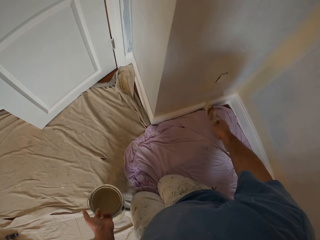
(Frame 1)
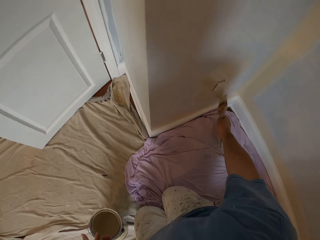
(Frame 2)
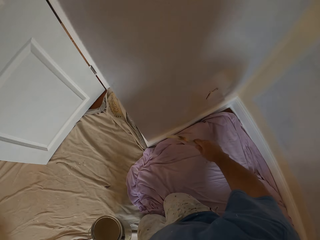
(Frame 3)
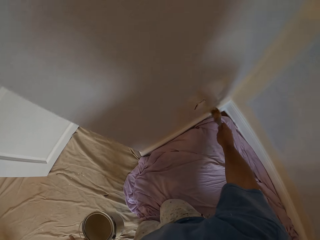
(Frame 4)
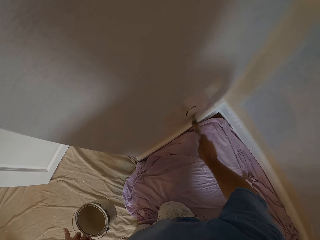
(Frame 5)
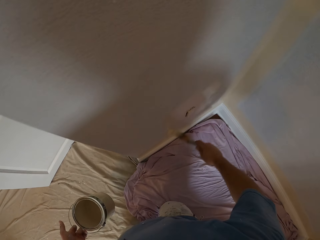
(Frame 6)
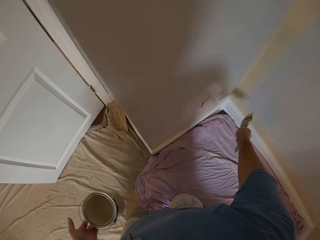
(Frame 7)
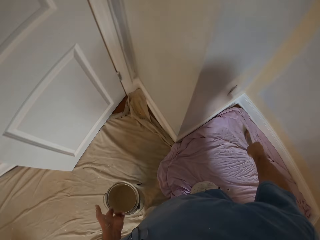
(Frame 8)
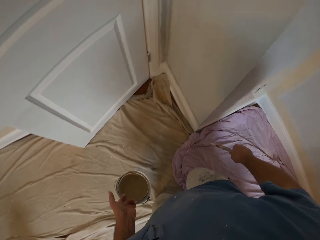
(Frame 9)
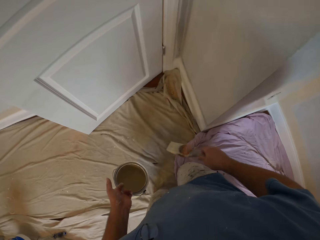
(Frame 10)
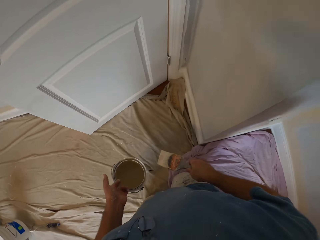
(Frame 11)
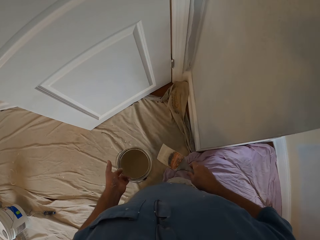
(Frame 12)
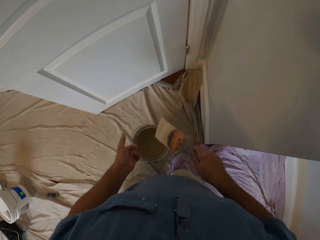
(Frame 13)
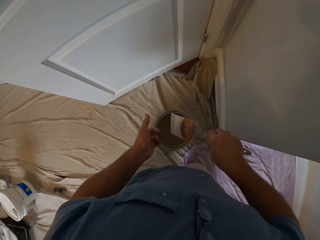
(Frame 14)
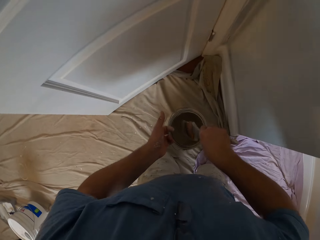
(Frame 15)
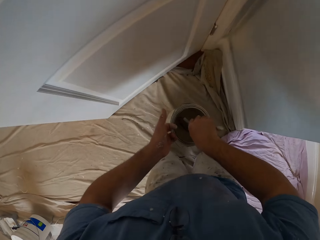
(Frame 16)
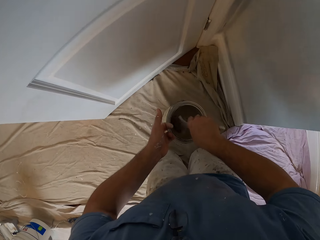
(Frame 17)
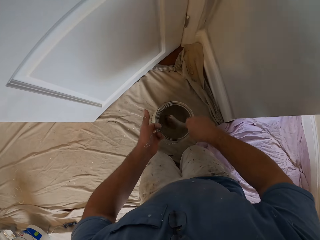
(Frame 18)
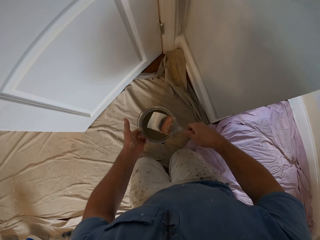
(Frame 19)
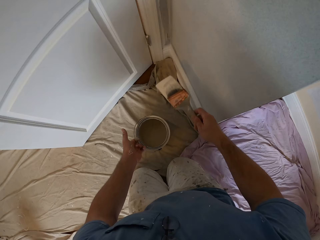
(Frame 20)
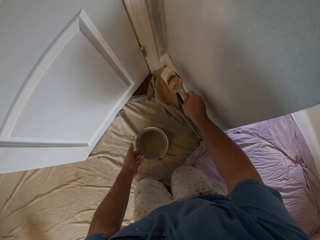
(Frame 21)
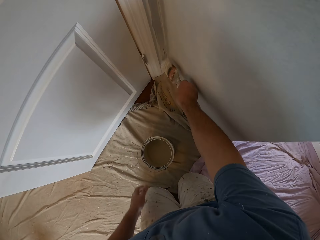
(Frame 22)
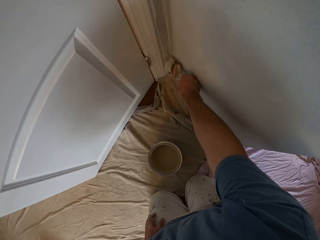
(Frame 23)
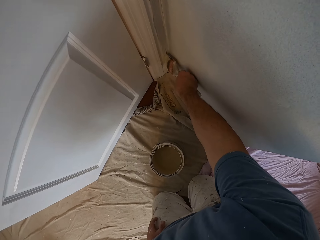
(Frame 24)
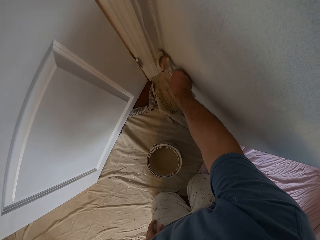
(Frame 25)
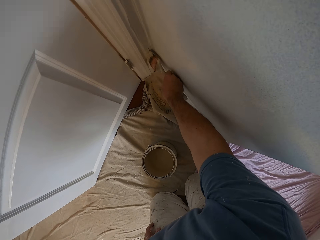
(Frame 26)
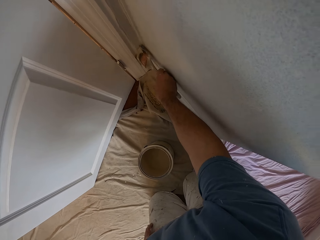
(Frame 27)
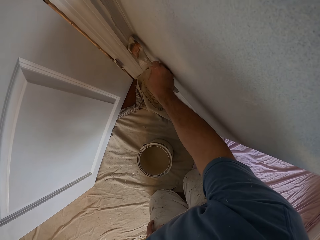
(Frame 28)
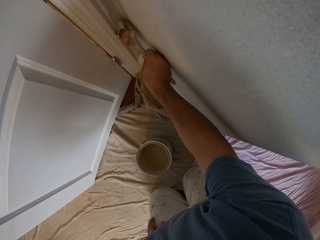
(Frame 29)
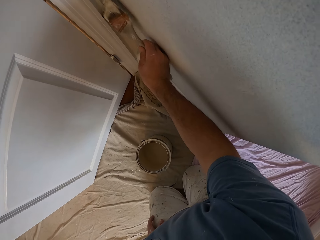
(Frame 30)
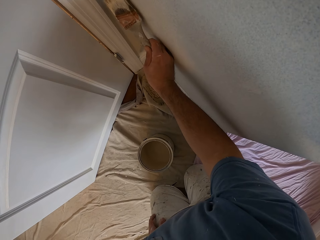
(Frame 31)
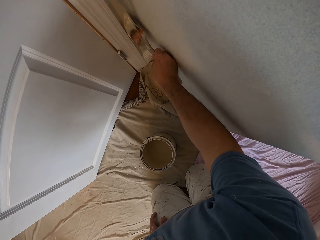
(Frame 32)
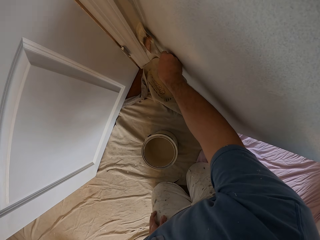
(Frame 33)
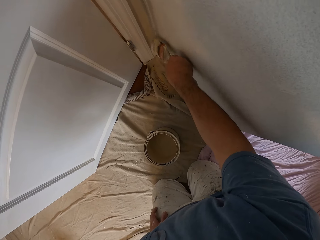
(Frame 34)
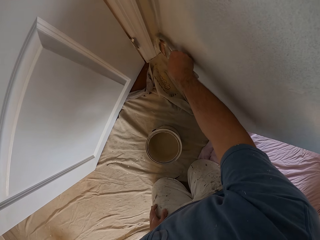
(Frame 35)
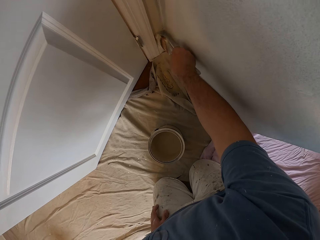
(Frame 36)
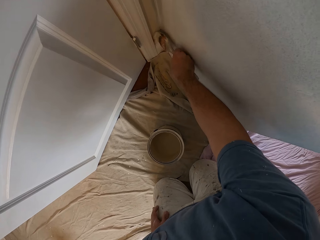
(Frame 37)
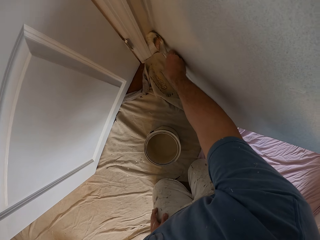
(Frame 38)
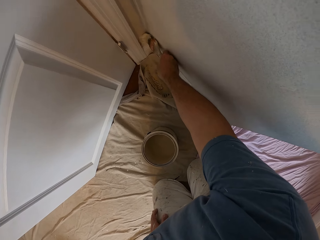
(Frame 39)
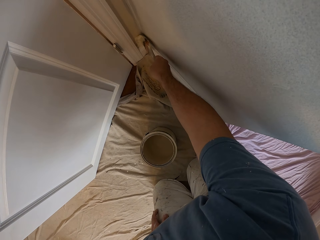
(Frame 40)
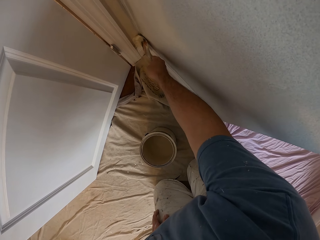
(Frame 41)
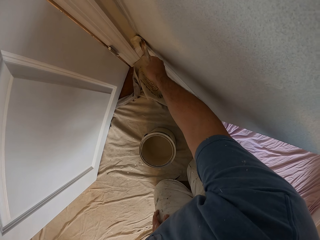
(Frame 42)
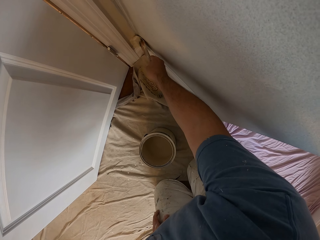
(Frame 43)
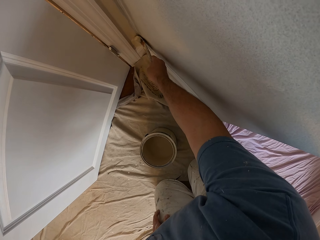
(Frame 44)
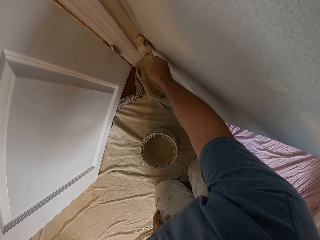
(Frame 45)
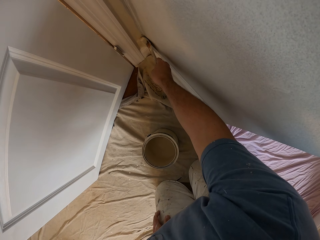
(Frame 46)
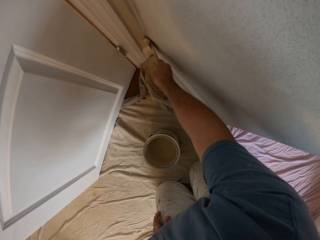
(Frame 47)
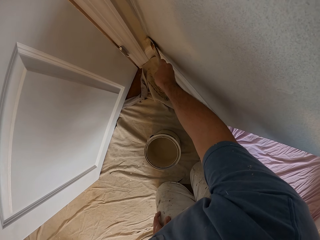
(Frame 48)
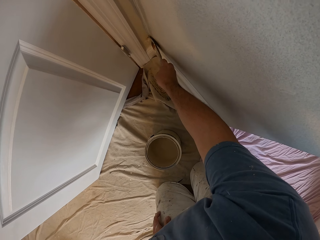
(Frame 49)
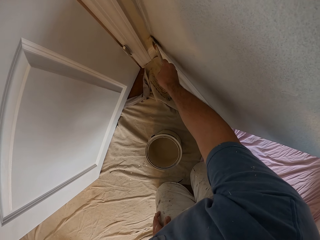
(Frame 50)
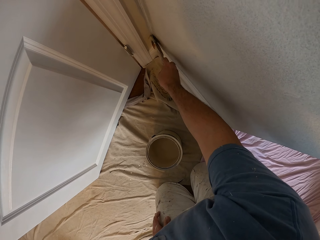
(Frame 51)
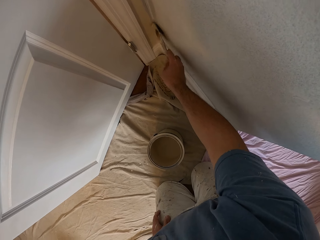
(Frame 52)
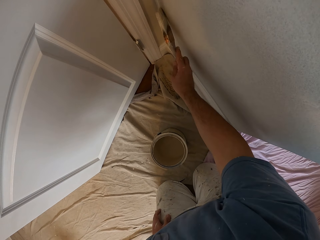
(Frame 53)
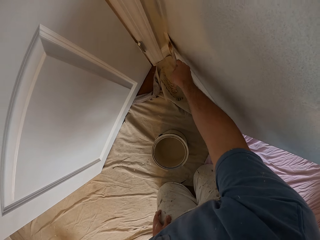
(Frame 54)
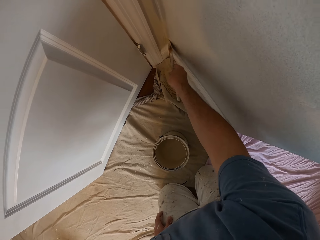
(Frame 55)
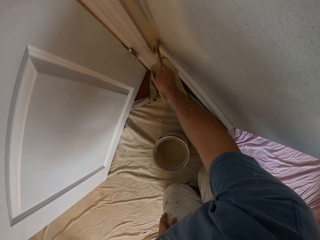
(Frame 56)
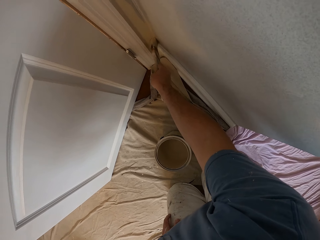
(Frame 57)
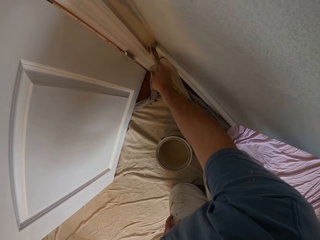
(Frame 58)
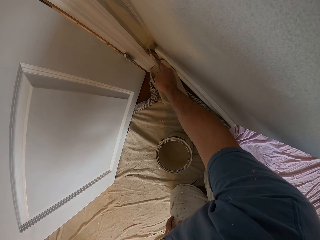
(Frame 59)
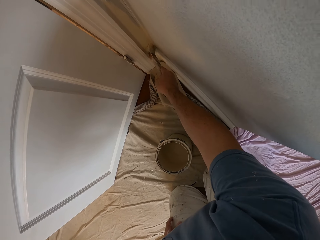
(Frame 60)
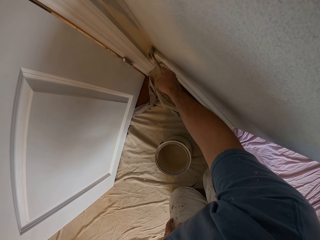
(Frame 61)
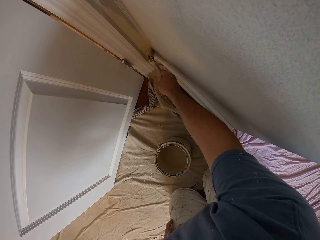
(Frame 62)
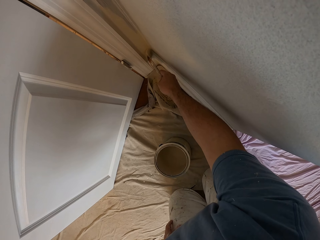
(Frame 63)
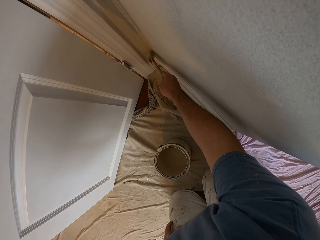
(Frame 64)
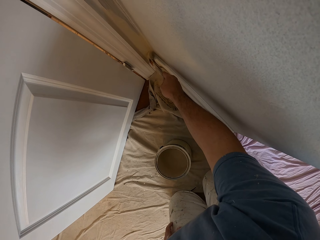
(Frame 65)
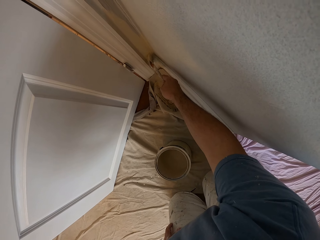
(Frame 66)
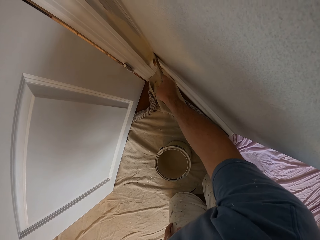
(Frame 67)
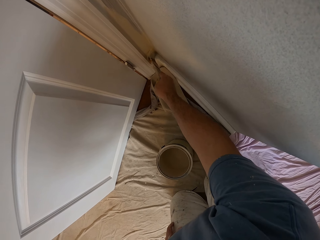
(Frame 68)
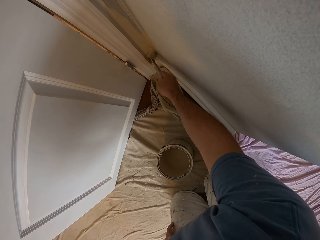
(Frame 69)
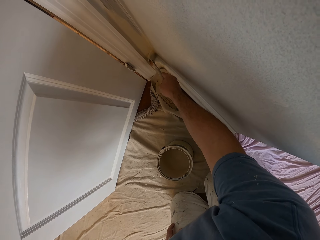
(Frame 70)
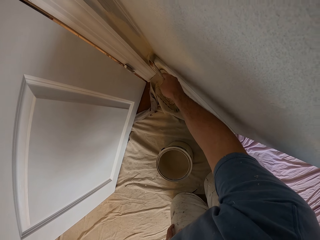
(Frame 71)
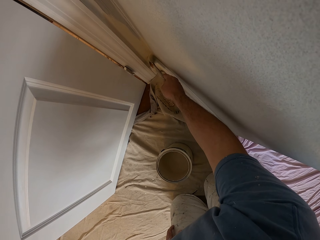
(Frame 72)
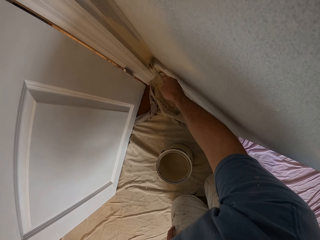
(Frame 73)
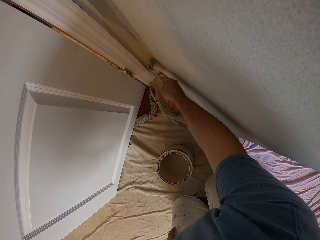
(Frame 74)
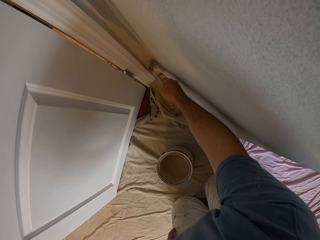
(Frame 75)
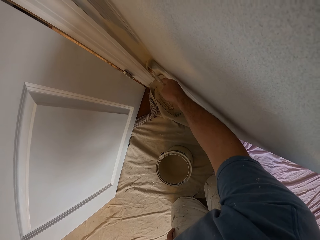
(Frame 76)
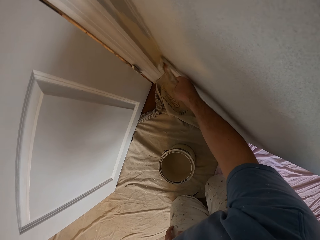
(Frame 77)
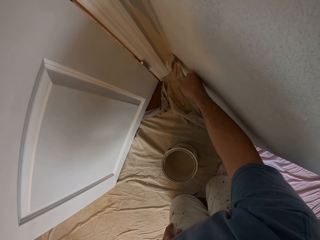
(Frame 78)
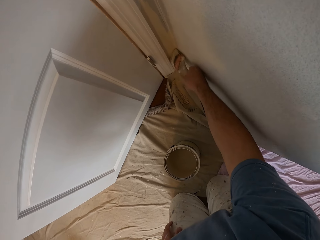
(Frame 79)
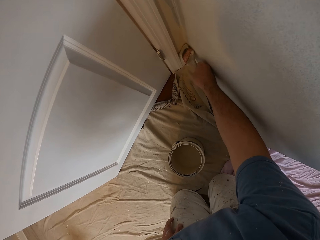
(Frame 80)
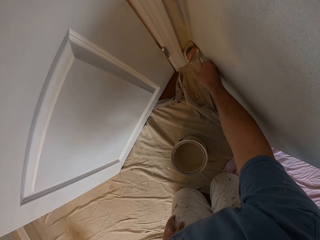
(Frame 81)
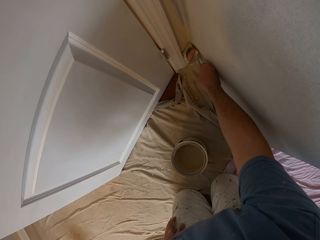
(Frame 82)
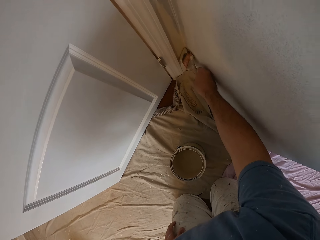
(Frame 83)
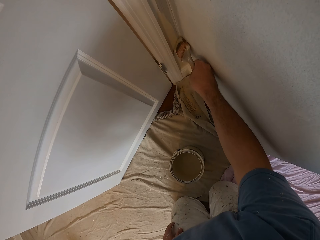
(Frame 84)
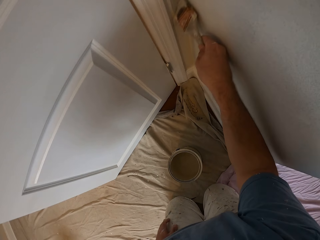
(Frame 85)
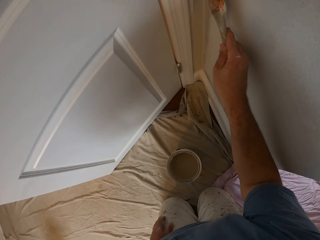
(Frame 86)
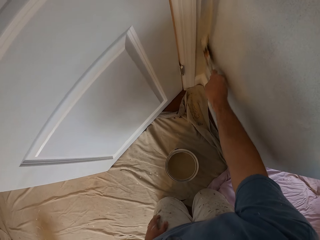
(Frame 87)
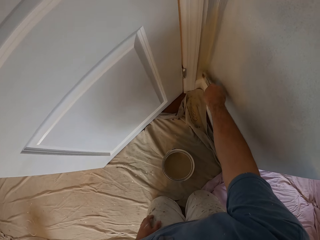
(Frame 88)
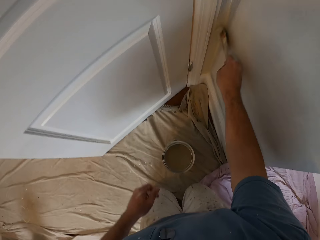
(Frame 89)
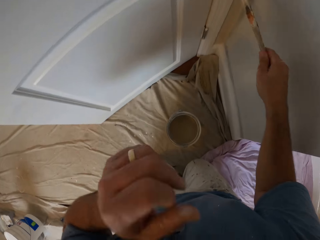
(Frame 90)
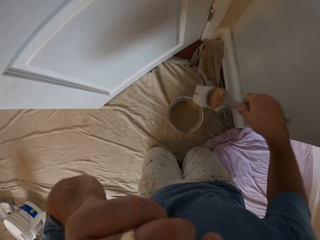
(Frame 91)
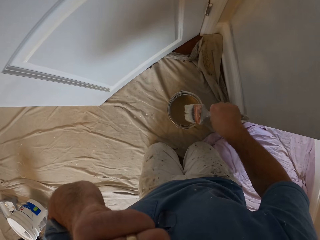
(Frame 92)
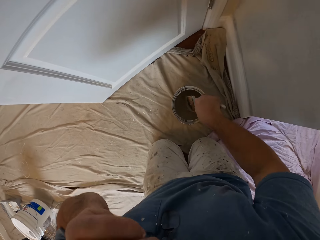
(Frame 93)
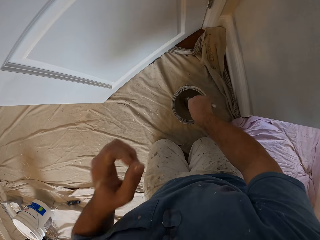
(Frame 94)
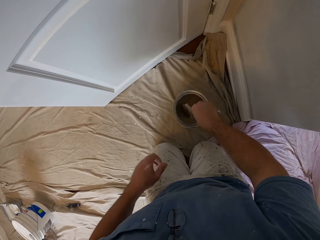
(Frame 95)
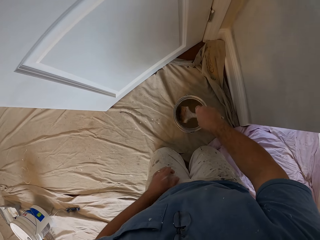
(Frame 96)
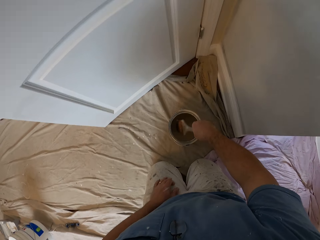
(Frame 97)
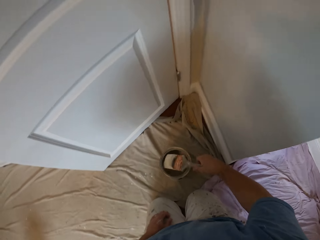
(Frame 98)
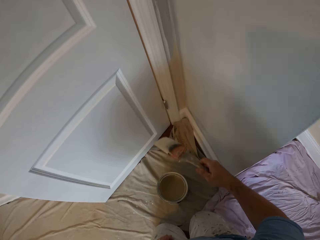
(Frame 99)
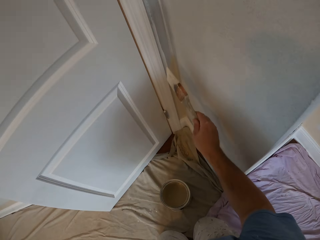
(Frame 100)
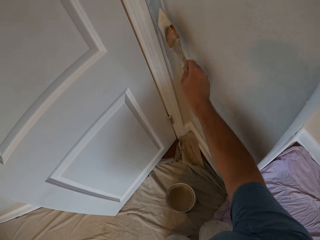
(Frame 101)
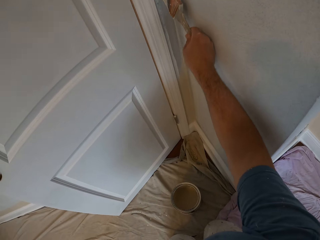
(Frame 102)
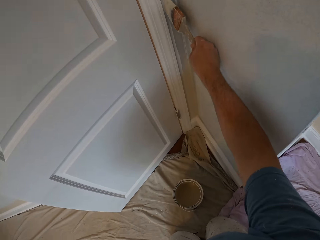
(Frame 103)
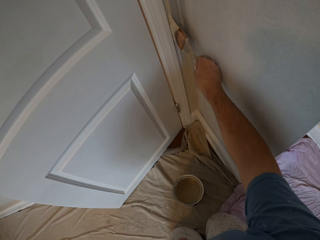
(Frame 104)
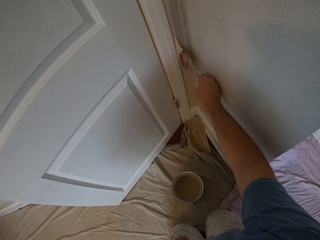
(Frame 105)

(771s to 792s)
The camera wearer moves. They paint the wall. They move at the house. They dip the paint brush into the paint can. They crawl forward. They paint the wall with the brush. They move the hand. They dip the paint brush into the paint can. They paint the wall with the brush.
